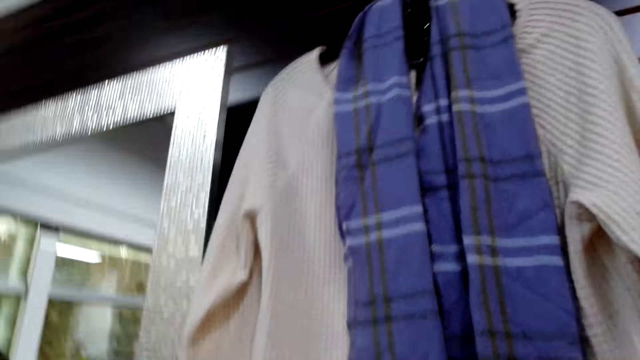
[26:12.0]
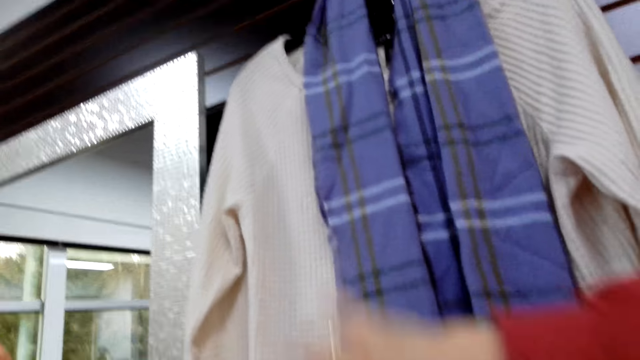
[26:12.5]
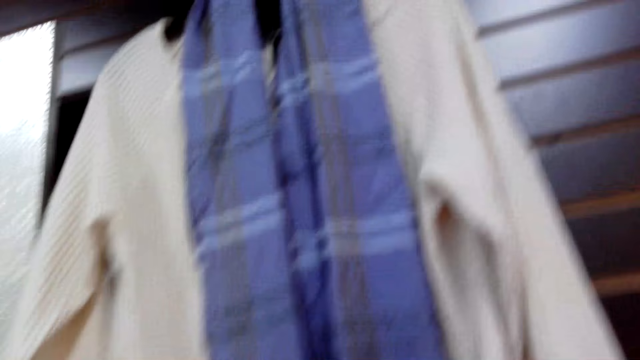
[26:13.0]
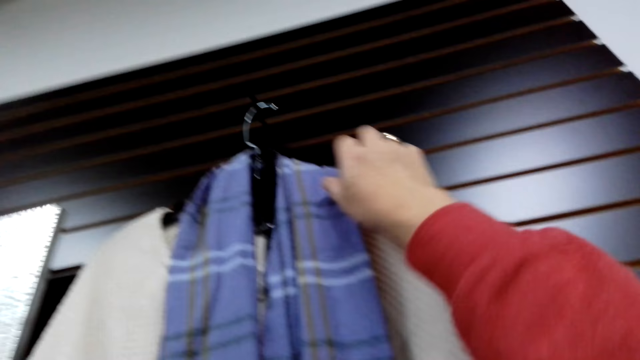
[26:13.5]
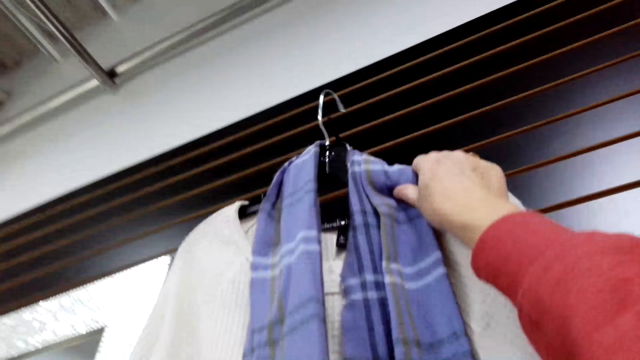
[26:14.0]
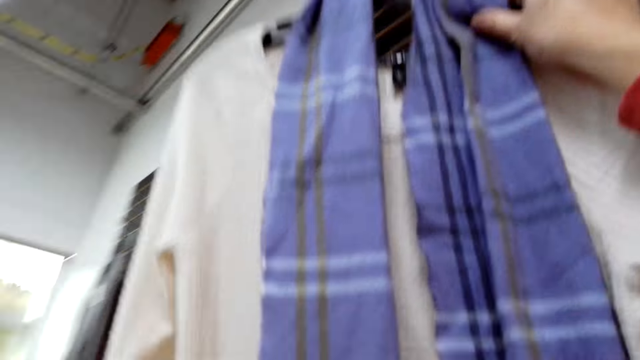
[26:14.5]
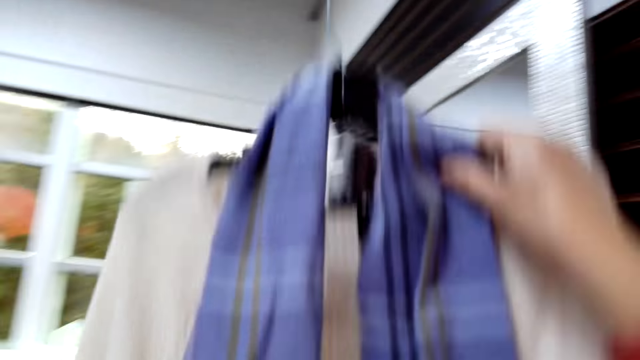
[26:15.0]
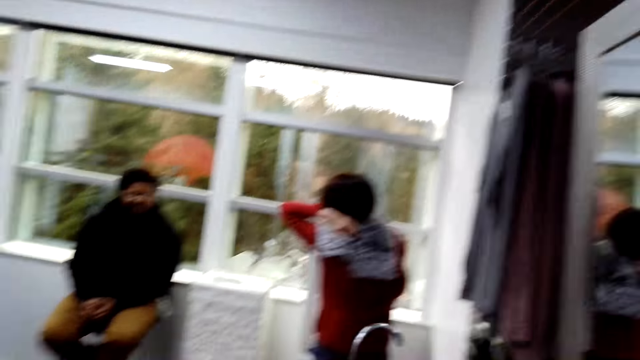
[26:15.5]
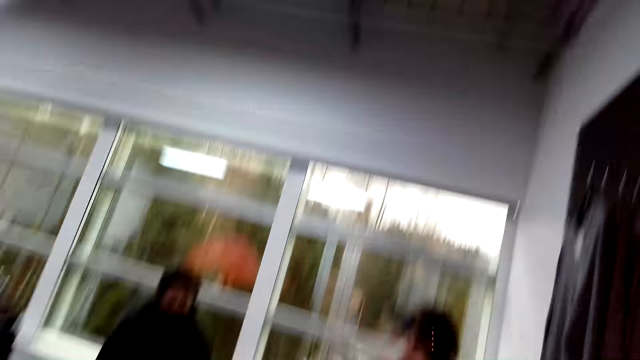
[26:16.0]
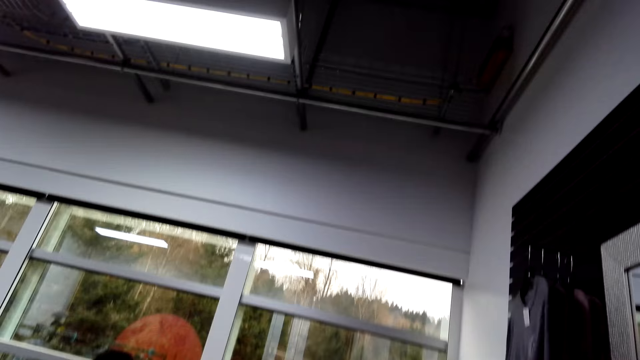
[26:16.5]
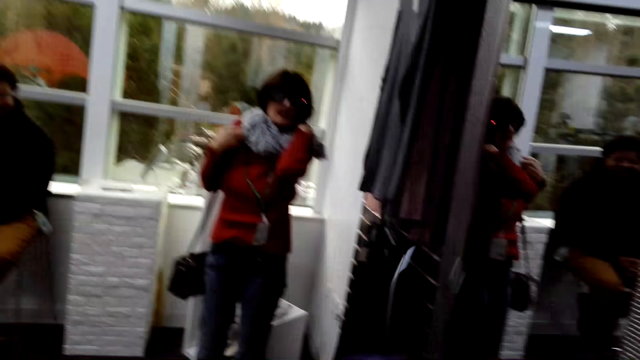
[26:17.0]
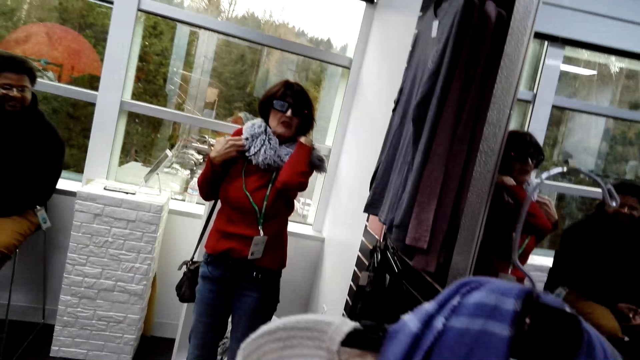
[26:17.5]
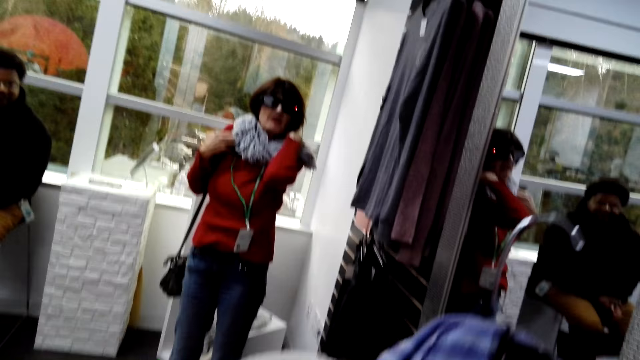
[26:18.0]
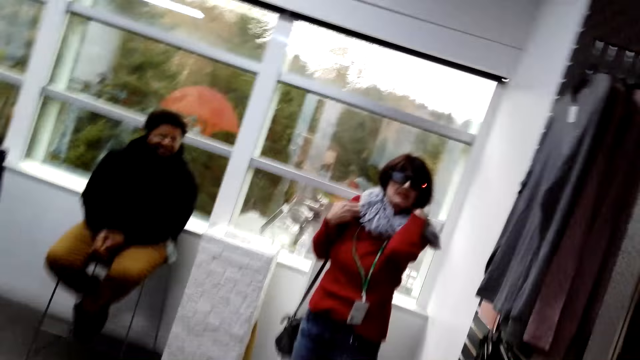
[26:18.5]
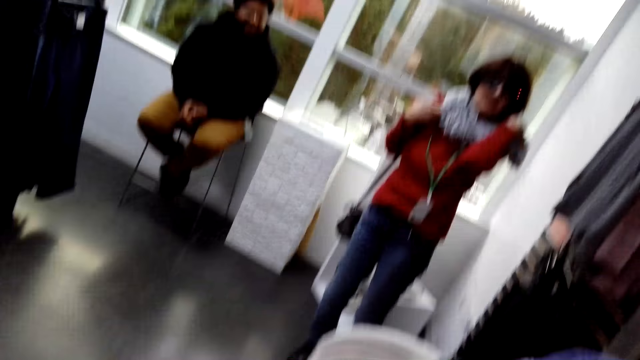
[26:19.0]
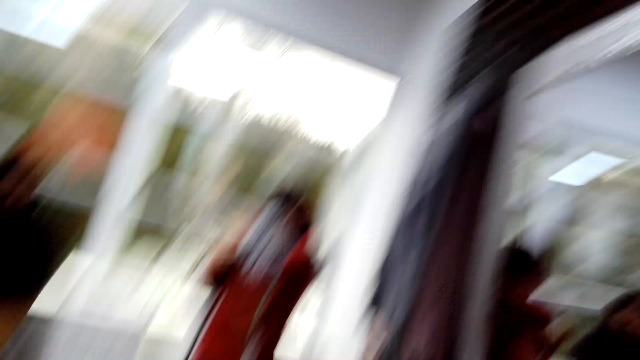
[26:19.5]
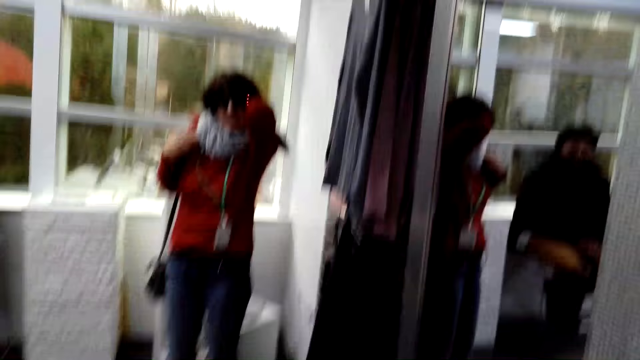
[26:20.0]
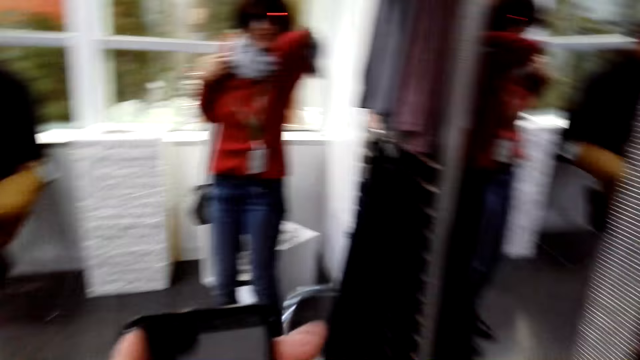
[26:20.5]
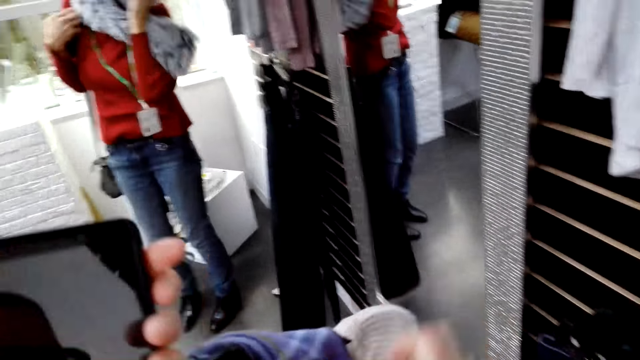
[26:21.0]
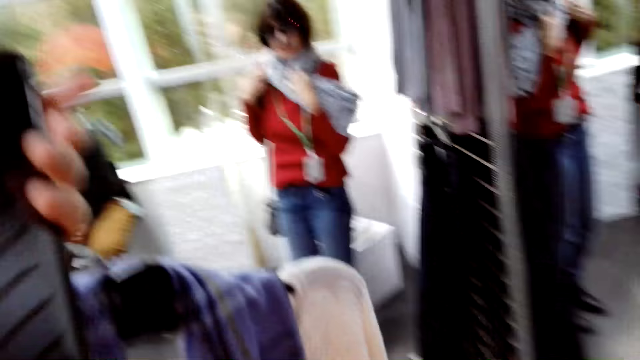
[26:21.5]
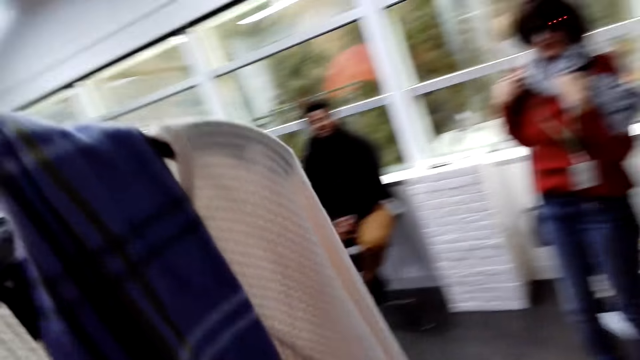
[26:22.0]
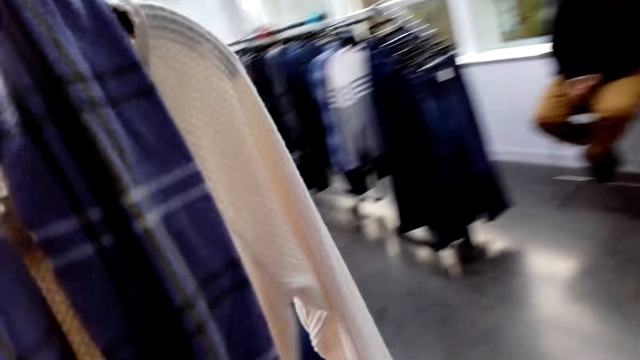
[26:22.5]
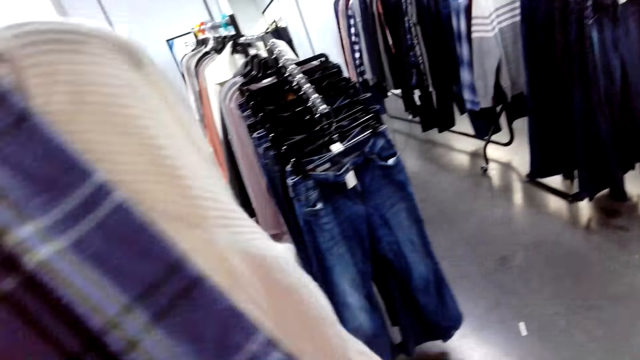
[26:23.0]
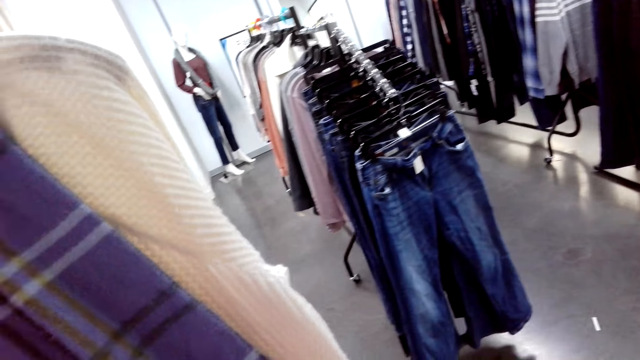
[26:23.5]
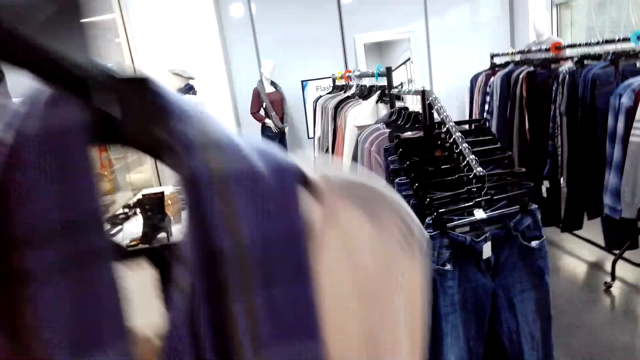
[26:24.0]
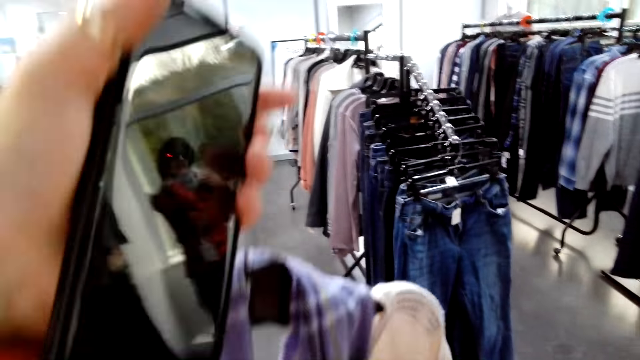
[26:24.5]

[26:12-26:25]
The camera wearer touches the cloth with the right hand. They take the cloth from the hanger with the right hand. They hold the cloth with the right hand. They inspect the cloth.

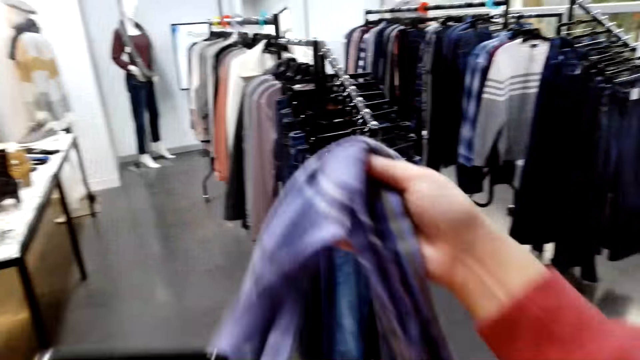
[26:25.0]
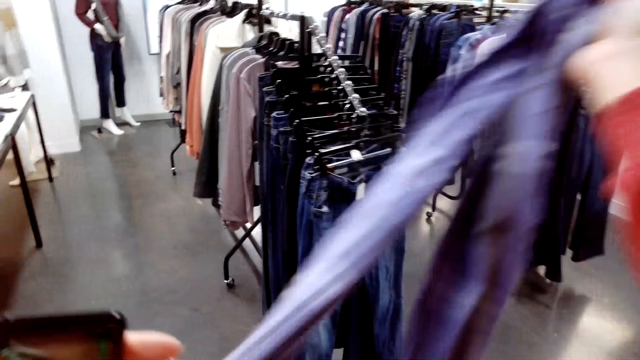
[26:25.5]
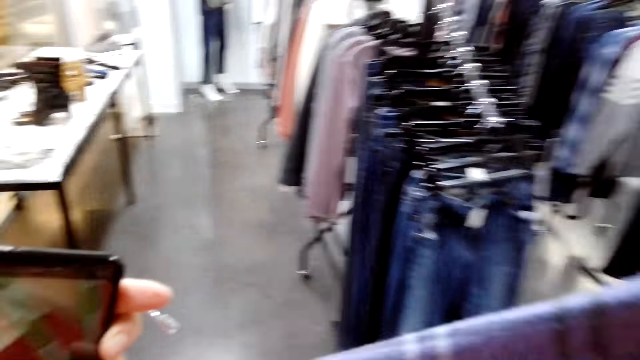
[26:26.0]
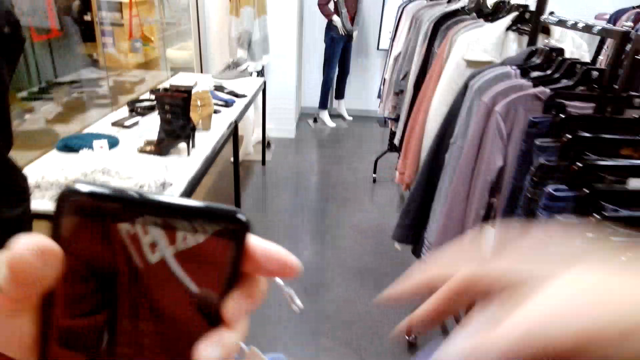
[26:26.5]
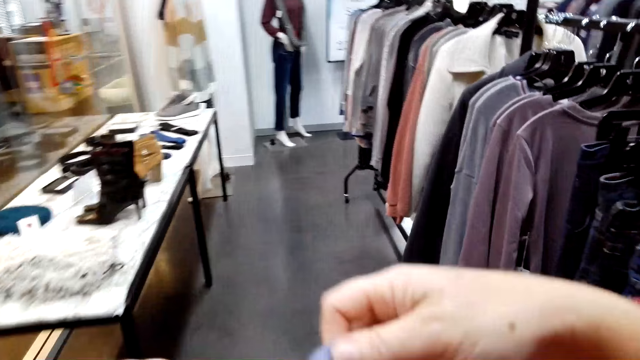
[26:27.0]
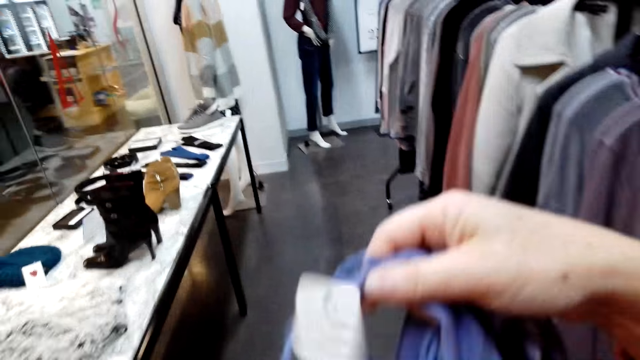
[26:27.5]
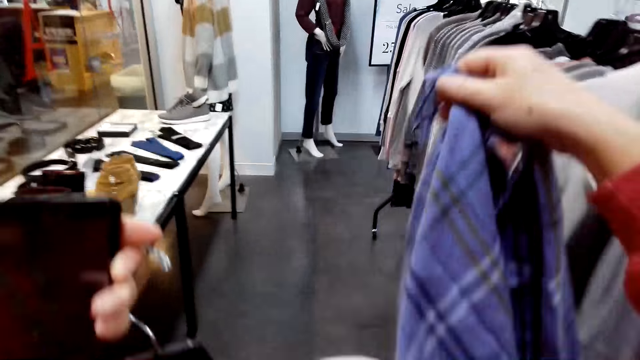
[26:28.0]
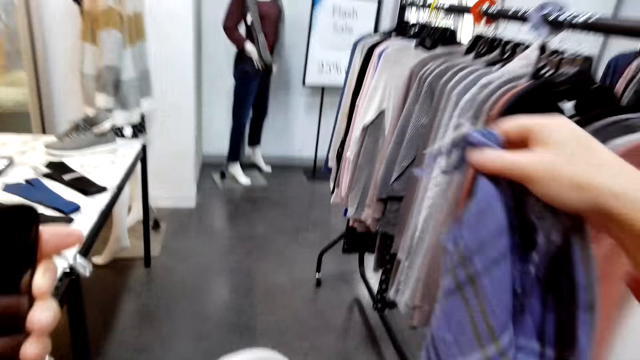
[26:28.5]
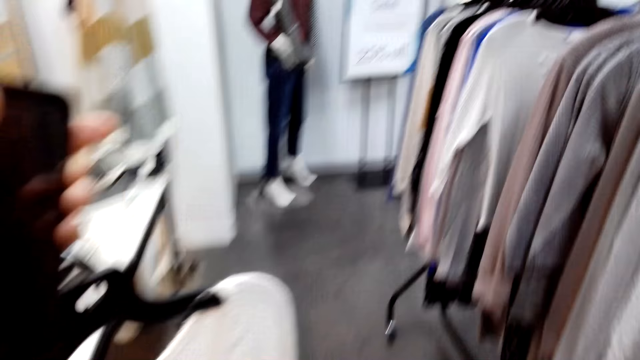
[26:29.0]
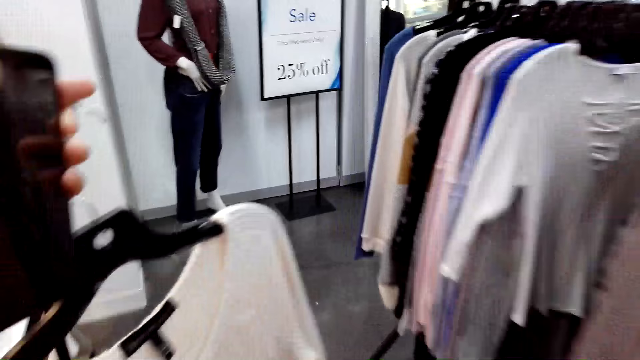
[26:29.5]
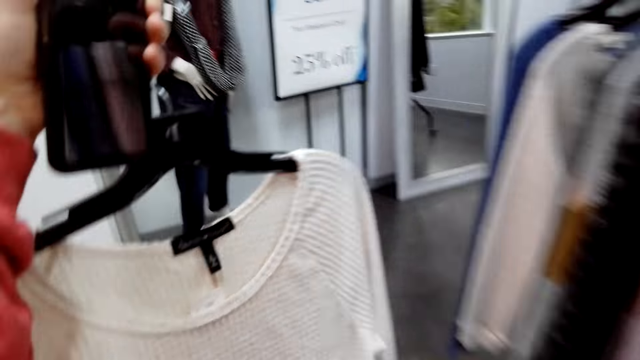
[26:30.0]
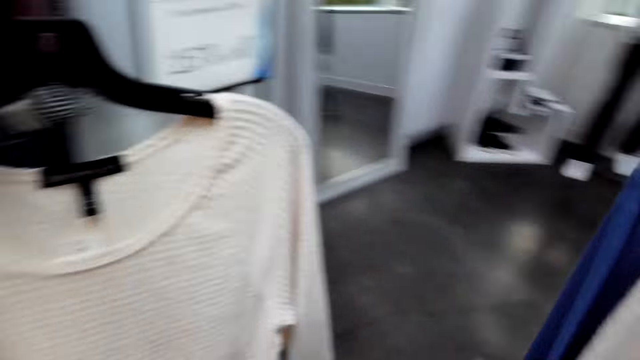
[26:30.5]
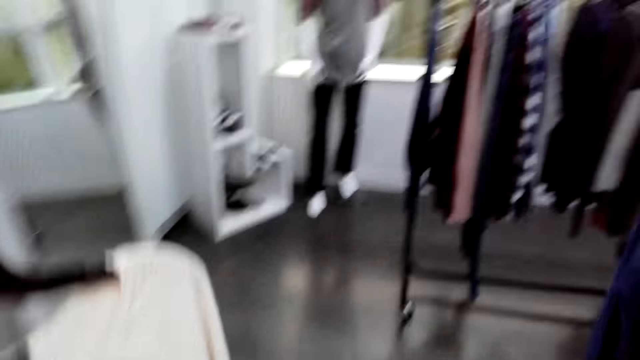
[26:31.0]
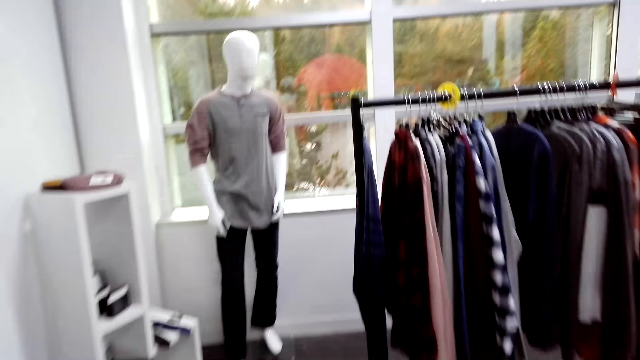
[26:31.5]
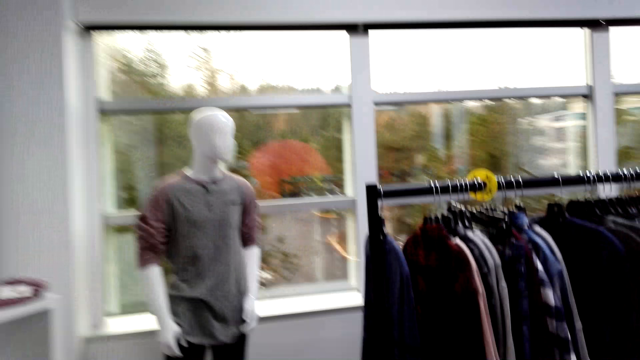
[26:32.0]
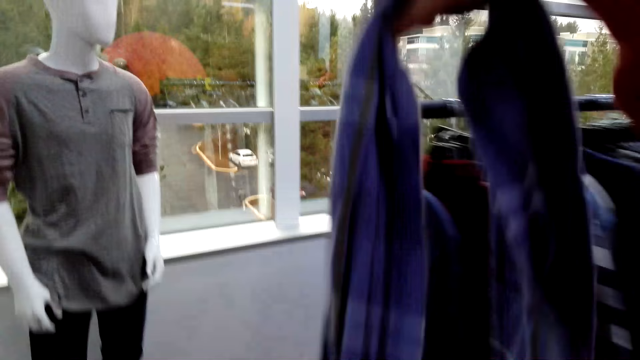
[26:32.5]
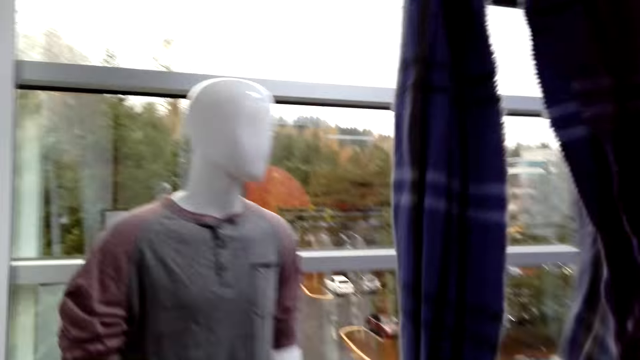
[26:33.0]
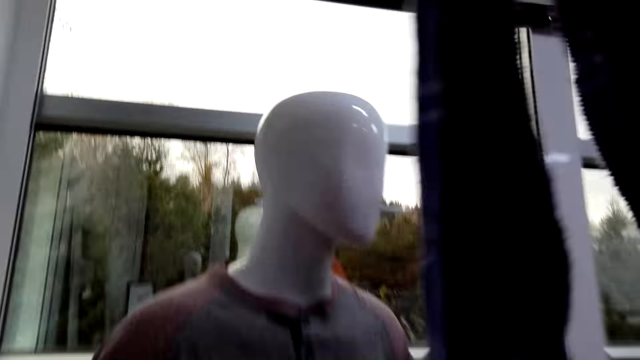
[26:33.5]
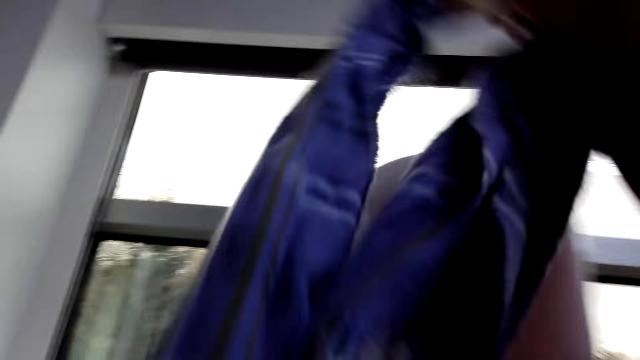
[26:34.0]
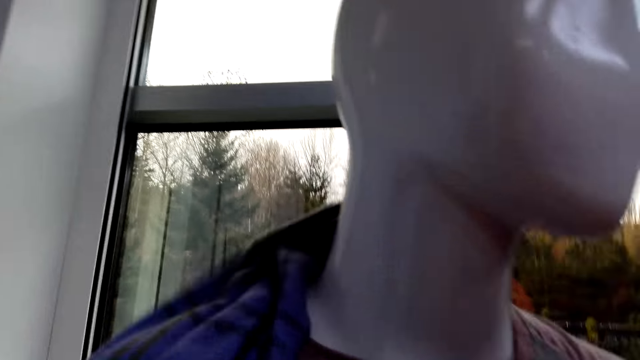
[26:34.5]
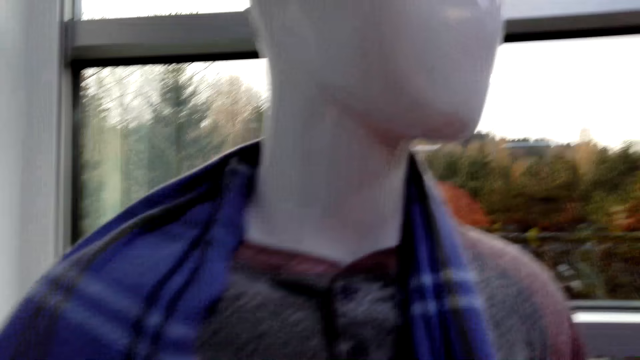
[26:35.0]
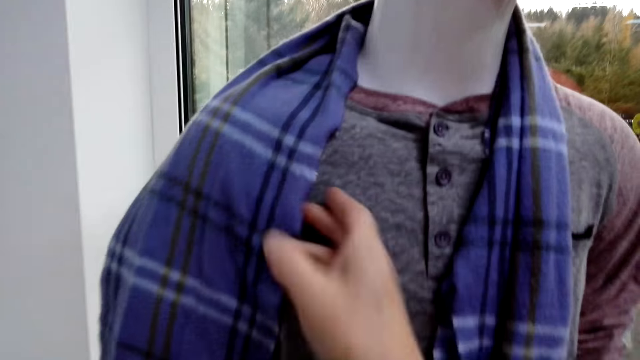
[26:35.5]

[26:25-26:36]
The camera wearer removes a scarf from the cloth. They walk to the other side. They hang the scarf on the mannequin with the right hand.
